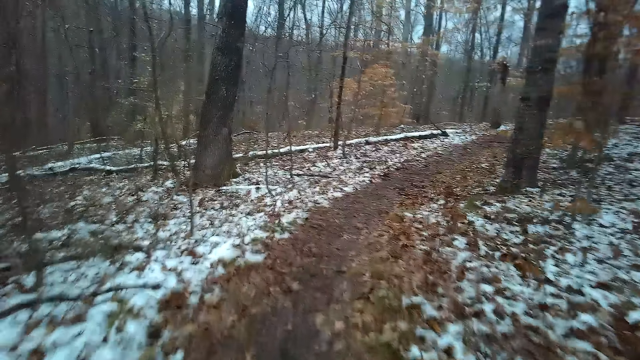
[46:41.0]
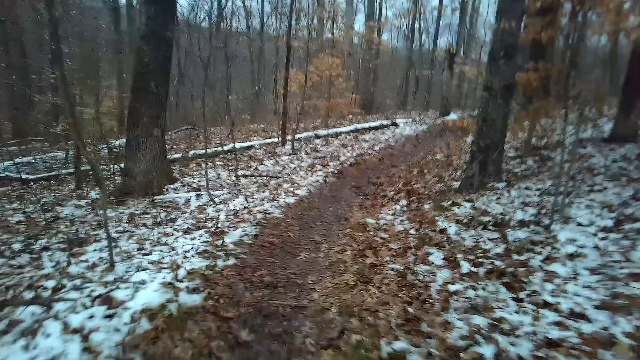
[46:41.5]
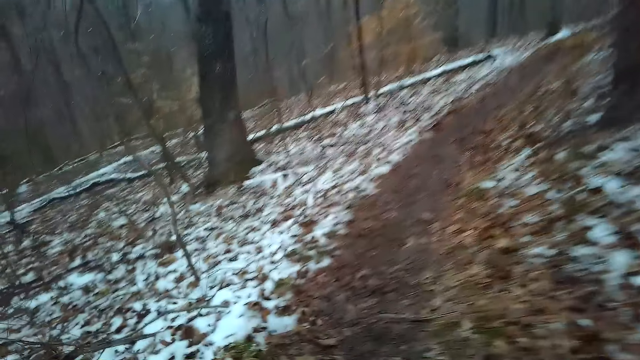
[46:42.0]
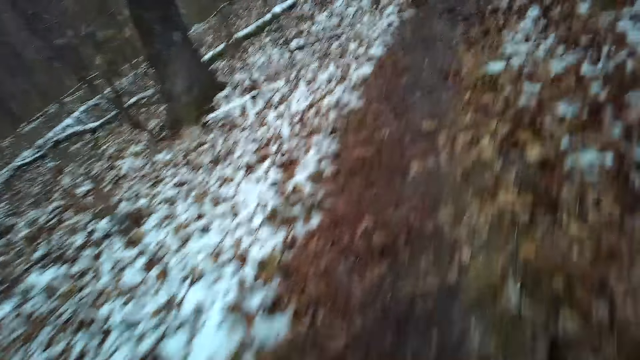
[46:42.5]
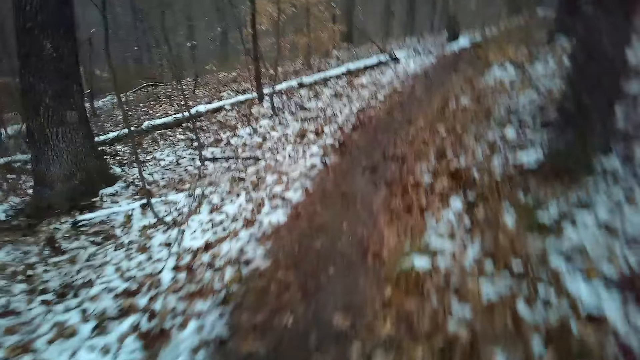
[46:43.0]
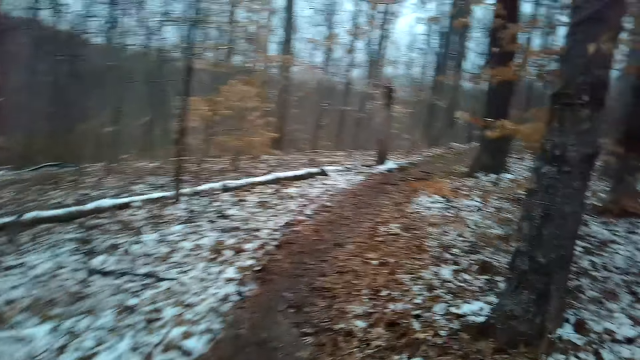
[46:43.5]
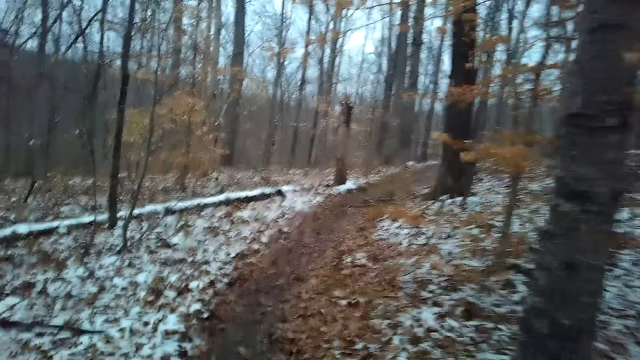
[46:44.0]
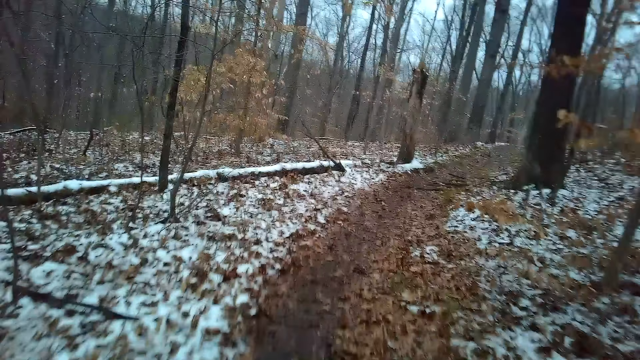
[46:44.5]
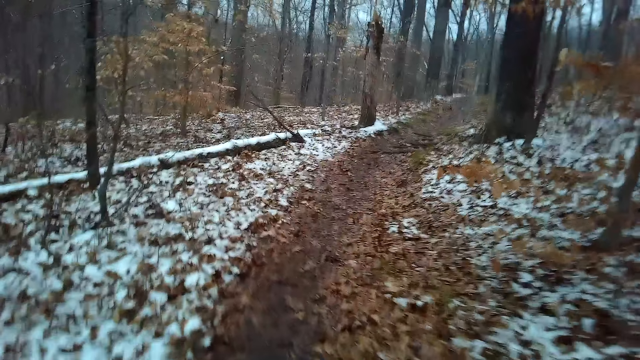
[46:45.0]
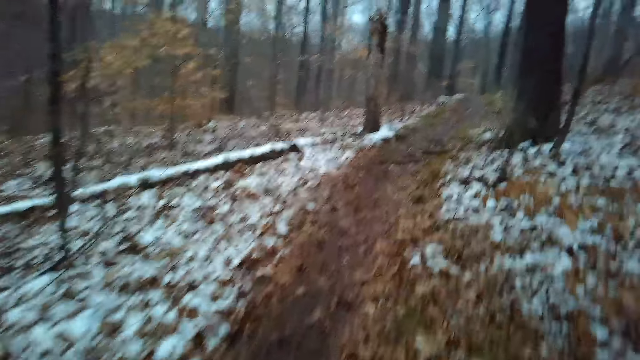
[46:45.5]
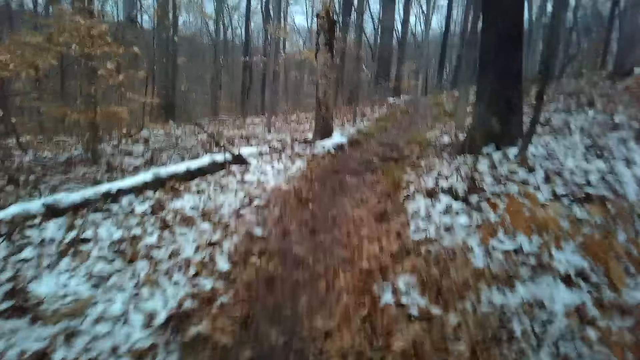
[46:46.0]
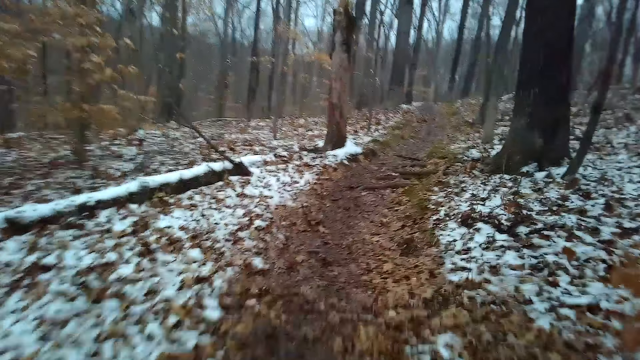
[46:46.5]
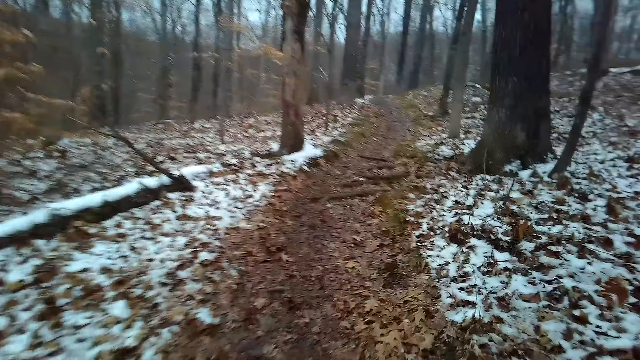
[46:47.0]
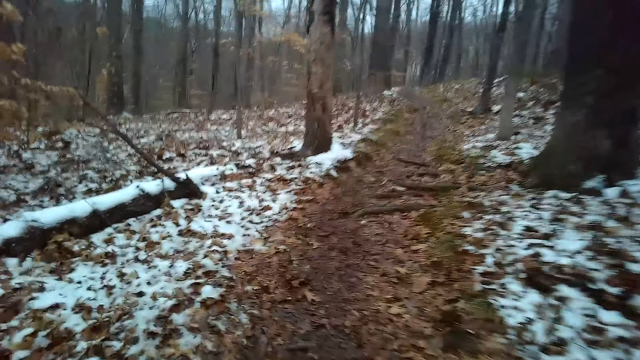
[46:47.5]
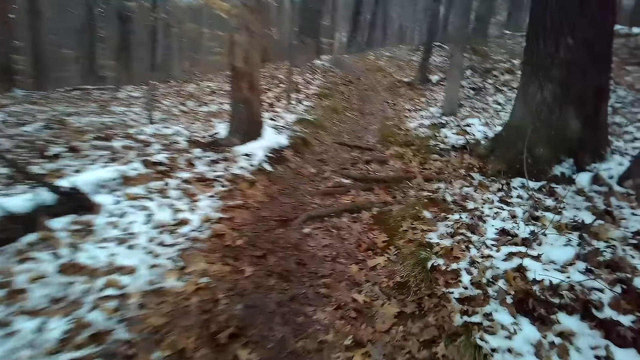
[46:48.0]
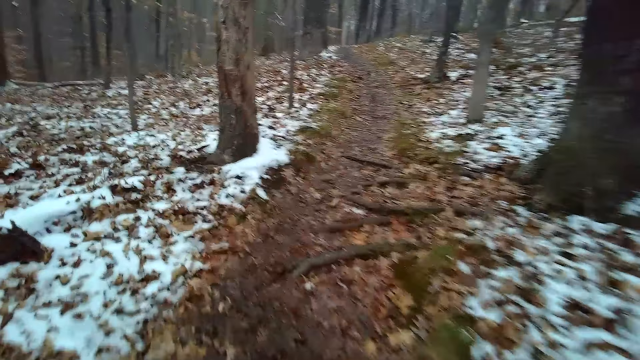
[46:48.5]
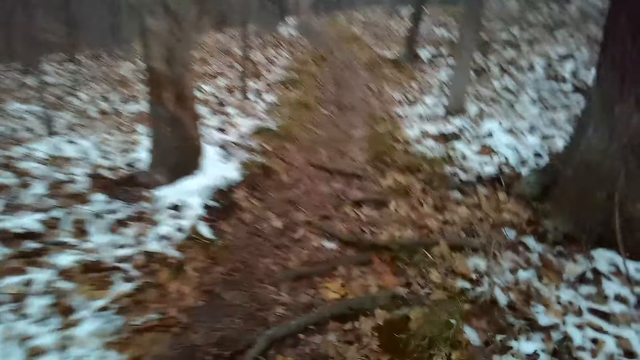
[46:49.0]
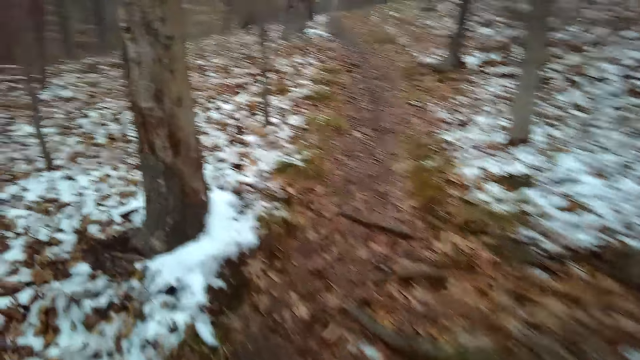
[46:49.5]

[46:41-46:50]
The camera wearer looks around the forest. They walk around the forest.

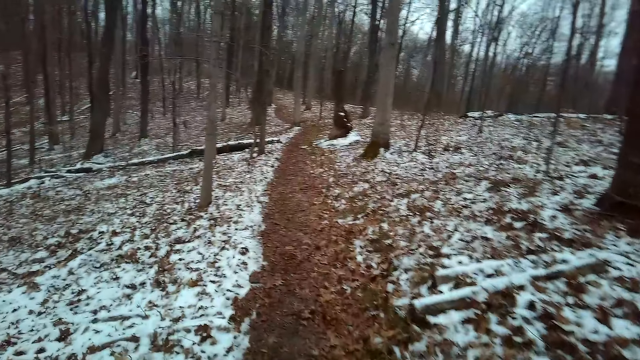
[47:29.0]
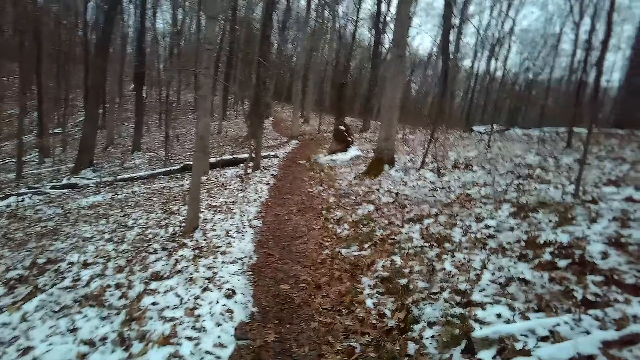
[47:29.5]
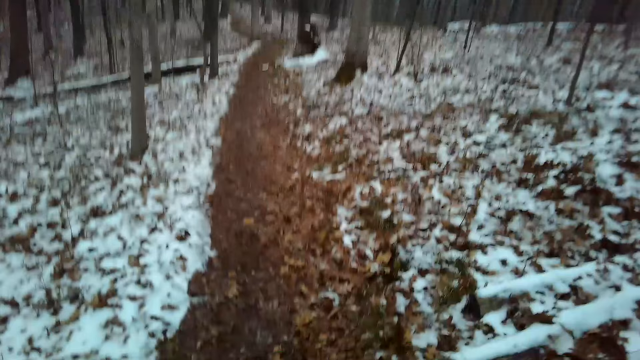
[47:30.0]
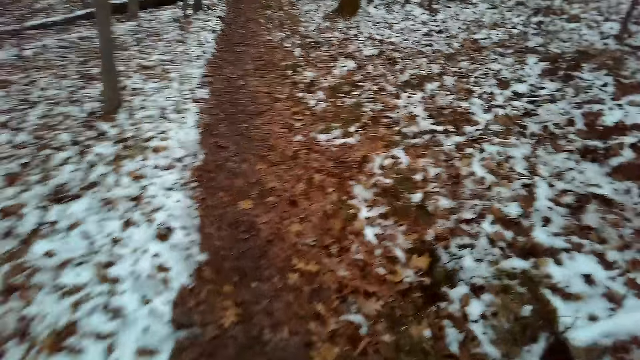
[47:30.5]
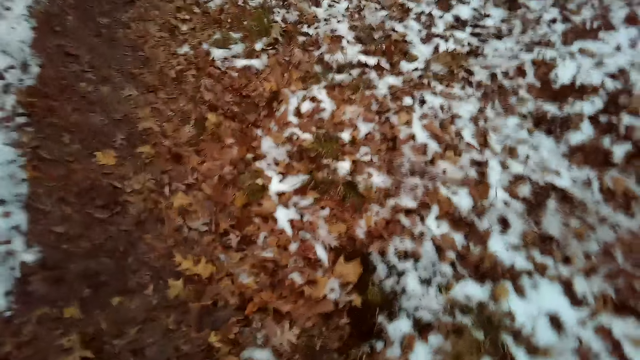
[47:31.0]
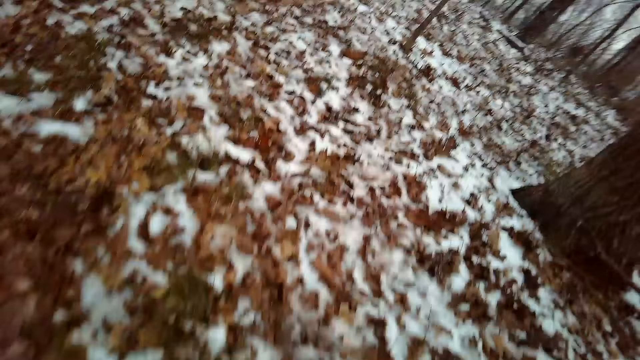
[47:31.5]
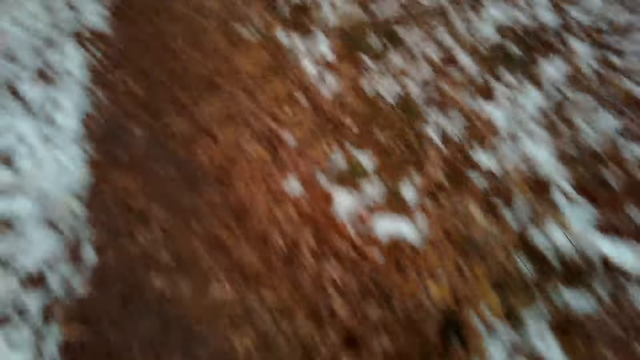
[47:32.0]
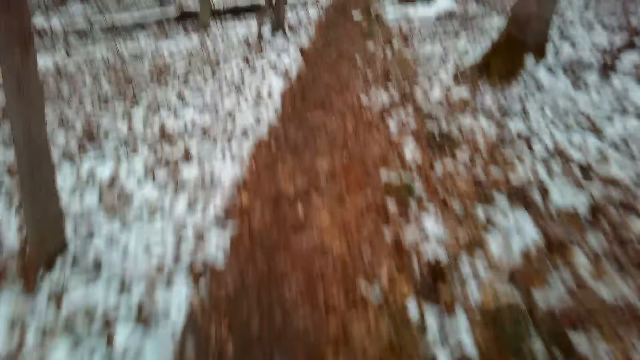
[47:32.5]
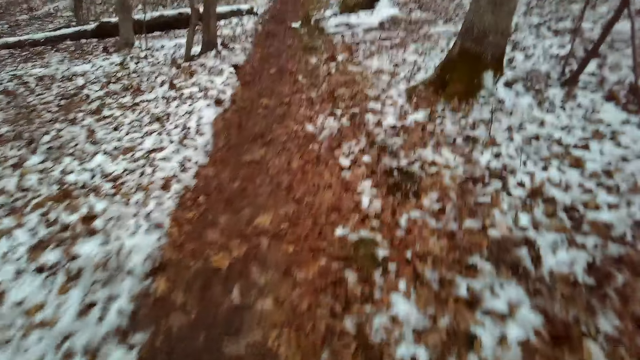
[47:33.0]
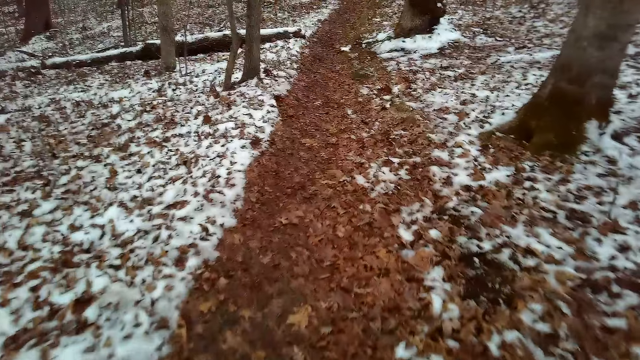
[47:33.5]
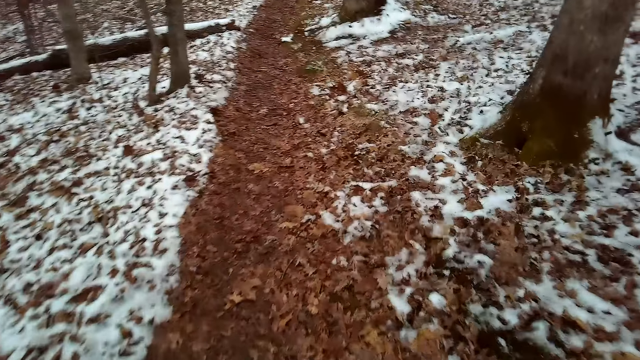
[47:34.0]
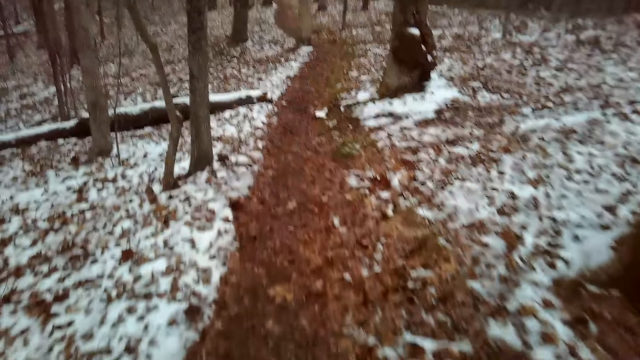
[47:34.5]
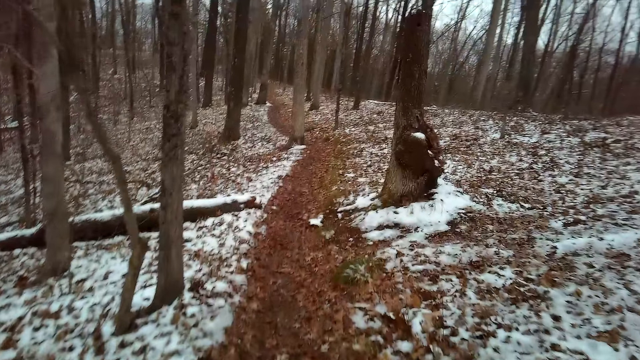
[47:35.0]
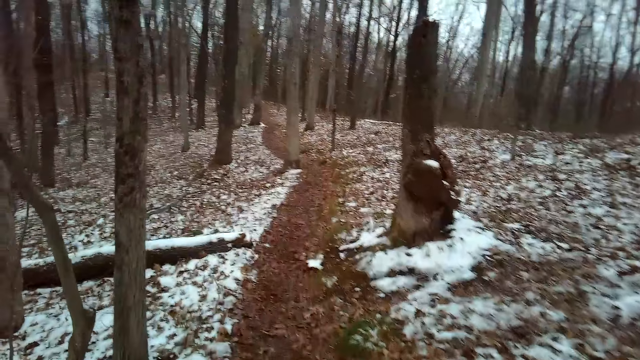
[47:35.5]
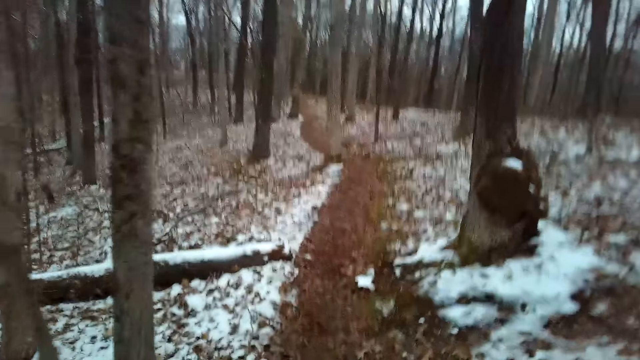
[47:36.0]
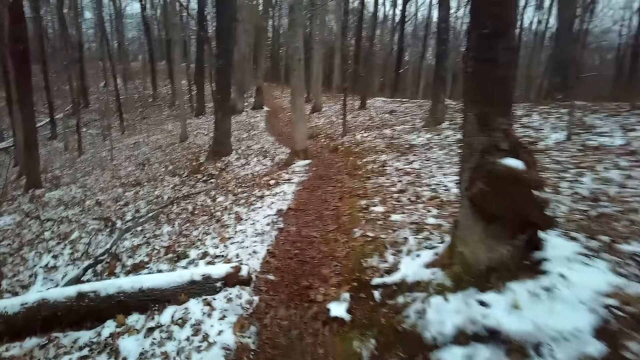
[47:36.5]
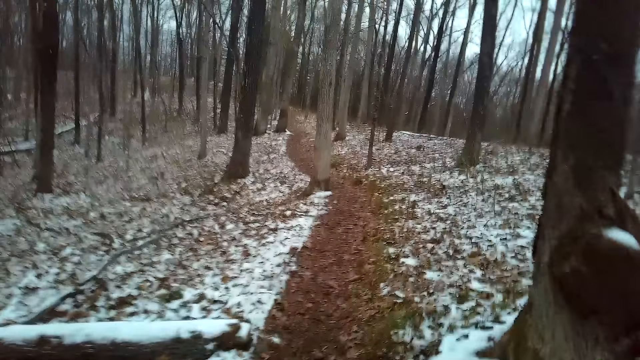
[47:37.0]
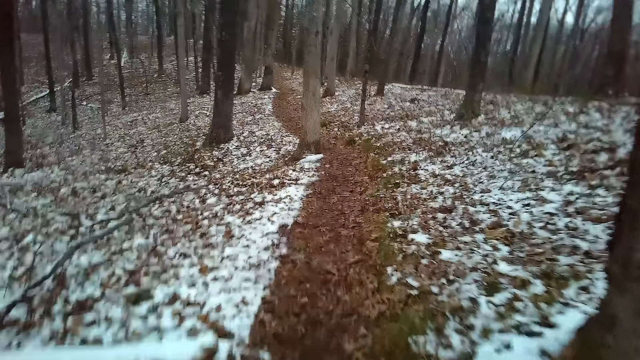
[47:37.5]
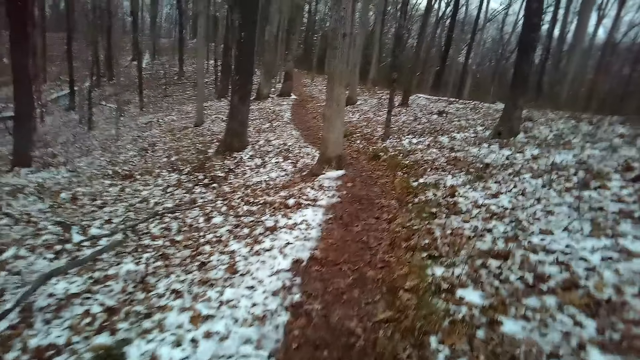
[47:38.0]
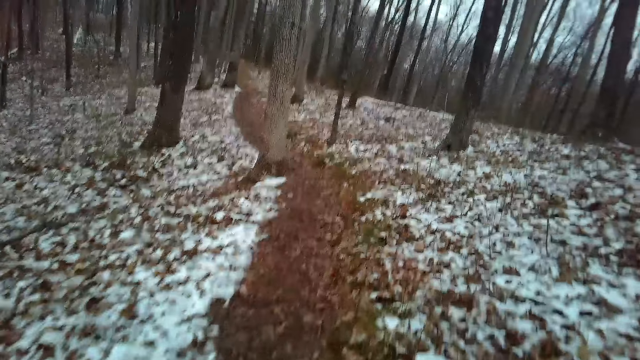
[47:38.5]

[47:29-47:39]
The camera wearer looks around the forest. They walk around the forest.
